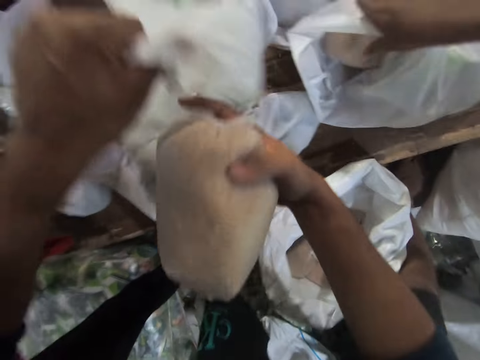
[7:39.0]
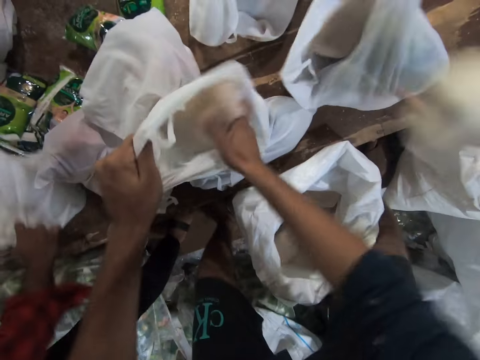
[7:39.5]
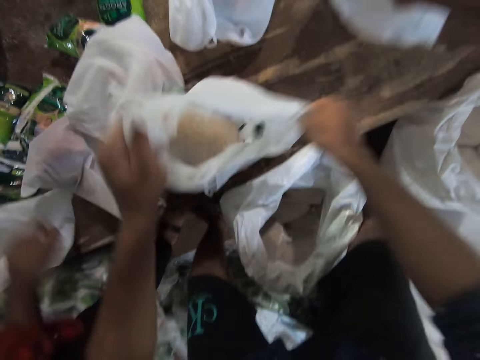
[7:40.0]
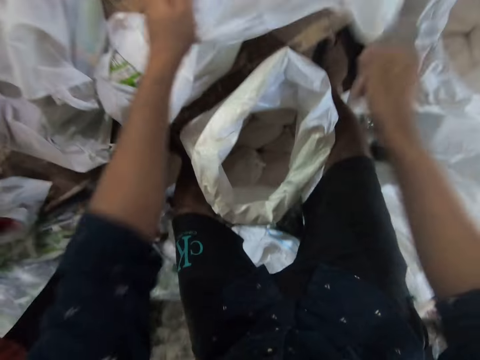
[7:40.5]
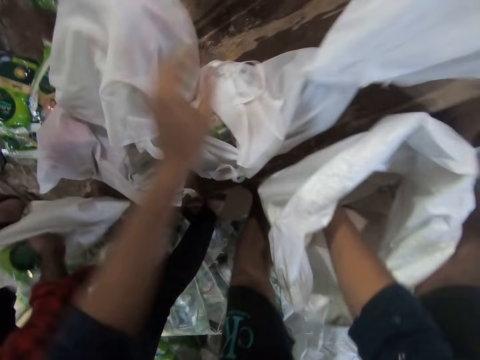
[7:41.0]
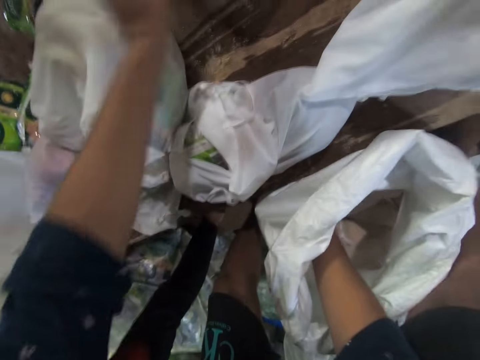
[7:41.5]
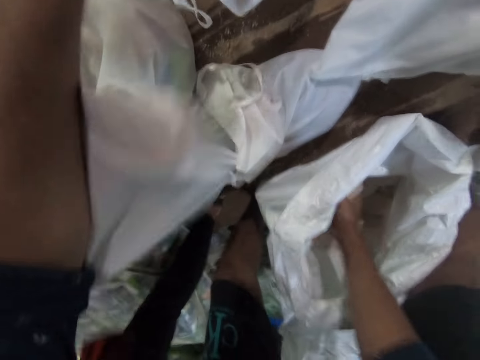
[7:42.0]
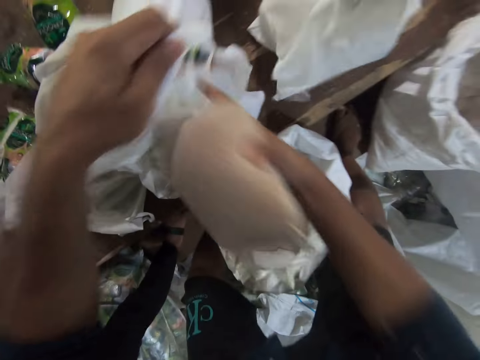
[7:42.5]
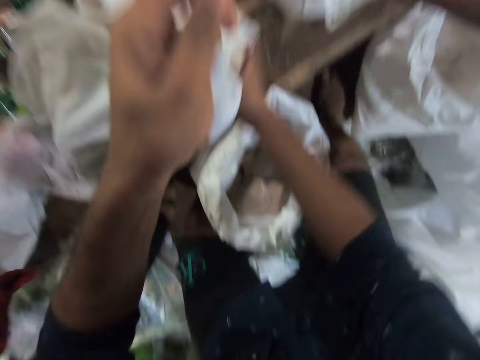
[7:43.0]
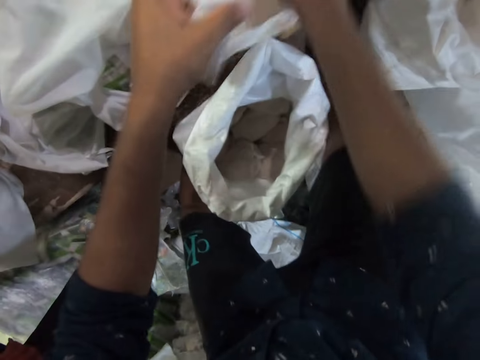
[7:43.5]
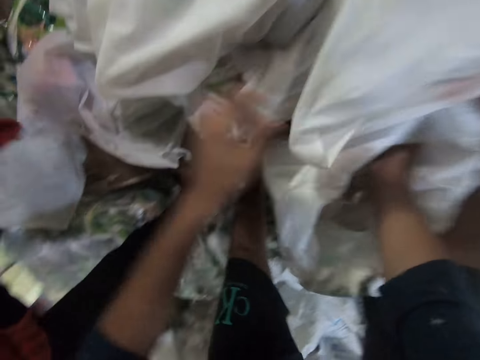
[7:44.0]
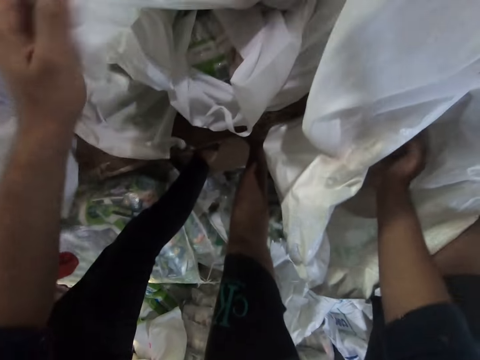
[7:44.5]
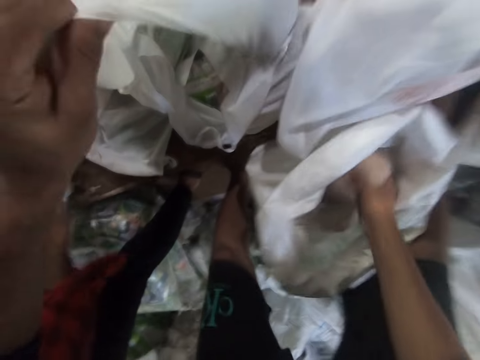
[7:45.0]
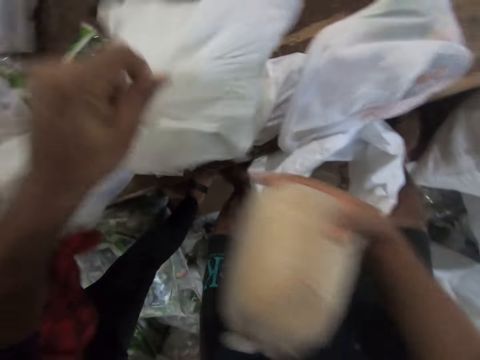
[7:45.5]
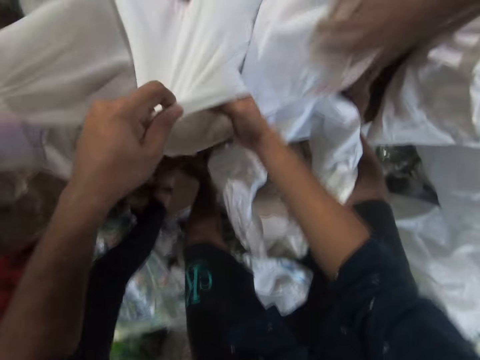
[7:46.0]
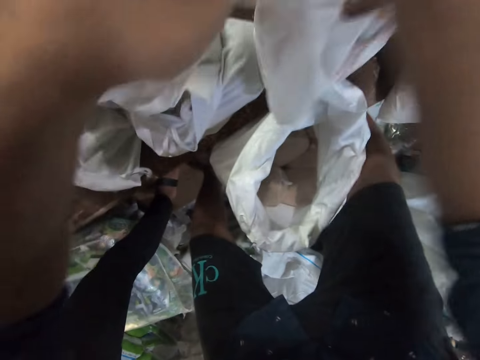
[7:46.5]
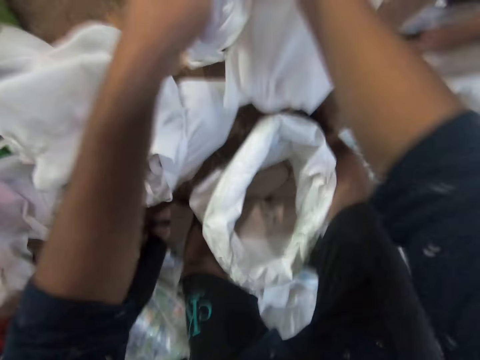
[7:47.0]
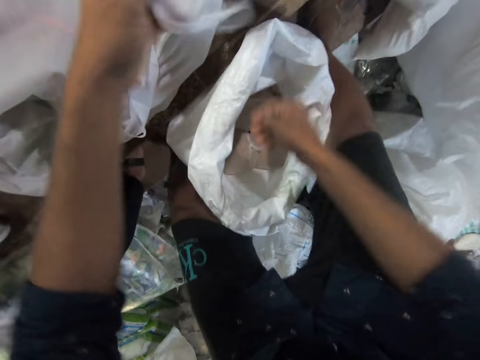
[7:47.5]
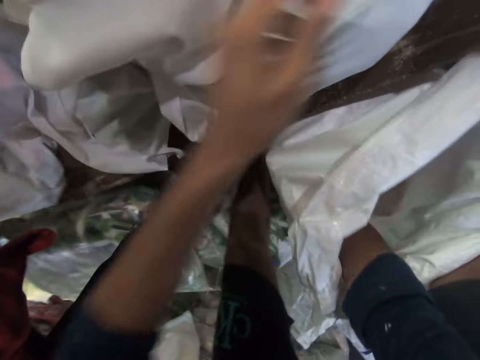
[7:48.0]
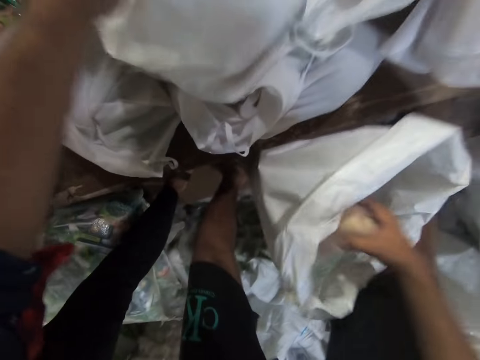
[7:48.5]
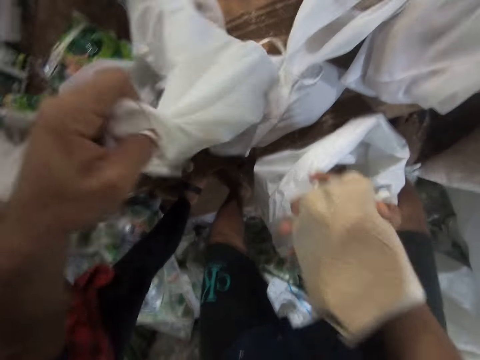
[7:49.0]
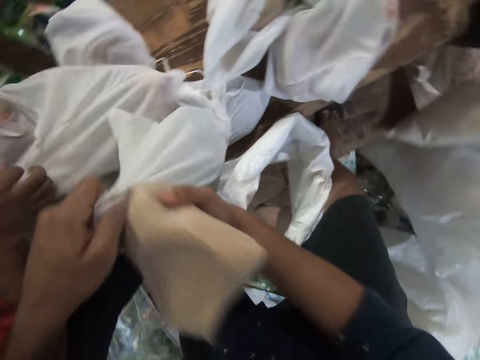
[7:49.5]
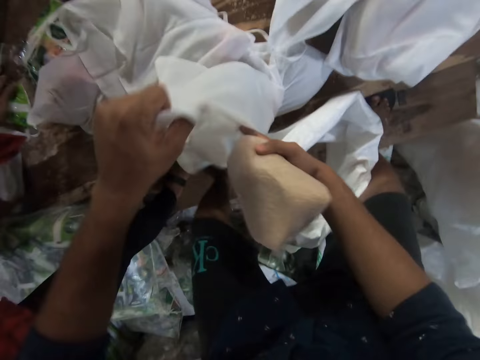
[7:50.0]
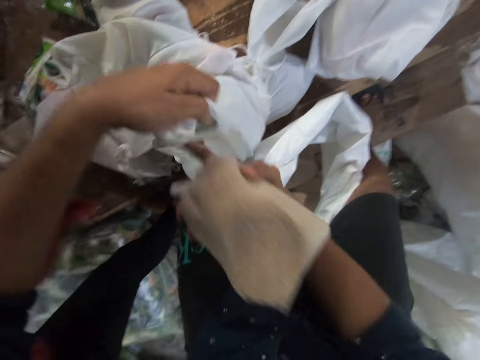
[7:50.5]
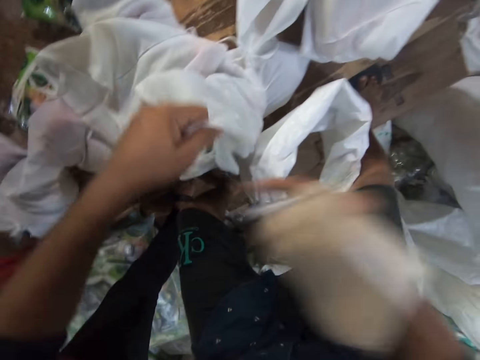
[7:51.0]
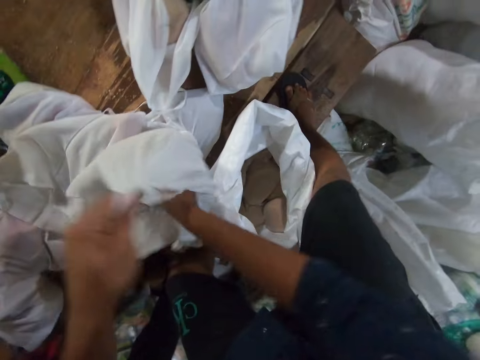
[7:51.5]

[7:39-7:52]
A colleague drops another plastic bag on the table with his right hand. The camera wearer picks another bag of rice from the sack with his right hand and another plastic bag with his left hand. He puts the bag of rice into the plastic bag or paper bag. The colleague picks another plastic bag from the table with his right hand. The camera wearer passes a paper bag to a man. Another colleague puts a bag of flour into another plastic bag on the table with his left hand. The camera wearer picks the plastic bag with both hands and drops the plastic bag on the right side of the table. He puts something in a paper bag. Another man passes a paper to the camera wearer. The first colleague drops another plastic bag on the table with his right hand. The camera wearer picks another bag of rice from the sack with his right hand and another plastic bag with his left hand. The other colleague picks another plastic bag from the table with his left hand. The camera wearer puts the bag of rice into the plastic bag. The other colleague puts another bag of flour into another plastic bag on the table with his left hand. The camera wearer drops the plastic bag on the right side of the table. The other man passes a paper to the camera wearer. The camera wearer picks another bag of rice from the sack with his right hand and another plastic bag with his left hand. The first colleague picks another plastic bag from the table with his right hand and drops another plastic bag on the table with his right hand. The camera wearer puts the bag of rice into the plastic bag. The other colleague picks another plastic bag from the table with his right hand. The camera wearer picks the plastic bag with both hands. He passes a paper bag to the first man. He drops the plastic bag on the table. He picks another bag of rice from the sack with his right hand and another plastic bag with his left hand. The first colleague drops another plastic bag on the table with his right hand. The other man passes a paper to the camera wearer. The camera wearer puts the bag of rice into the plastic bag.

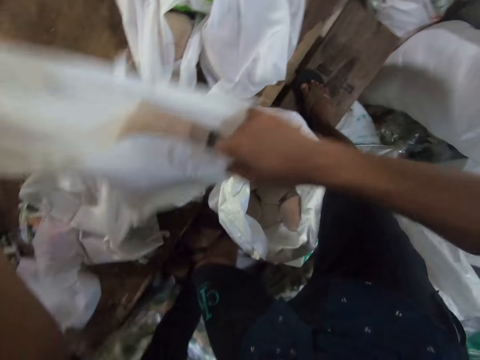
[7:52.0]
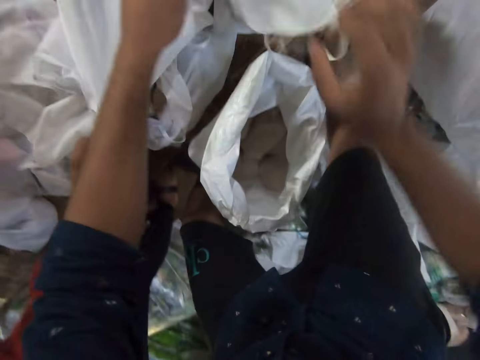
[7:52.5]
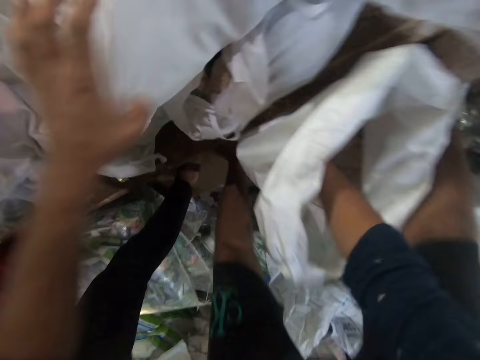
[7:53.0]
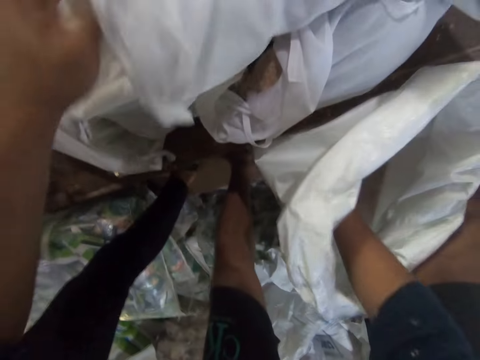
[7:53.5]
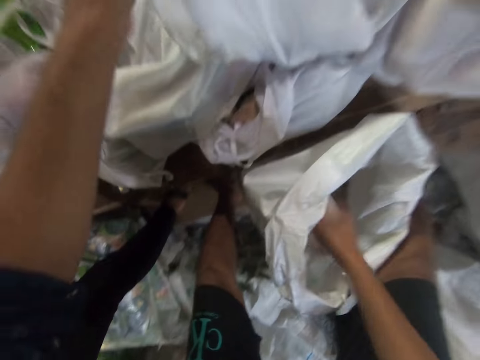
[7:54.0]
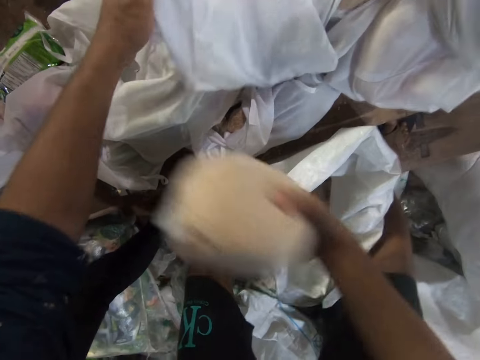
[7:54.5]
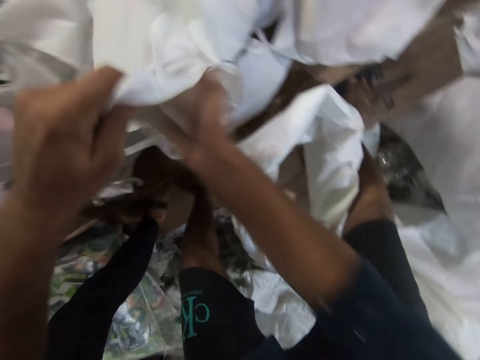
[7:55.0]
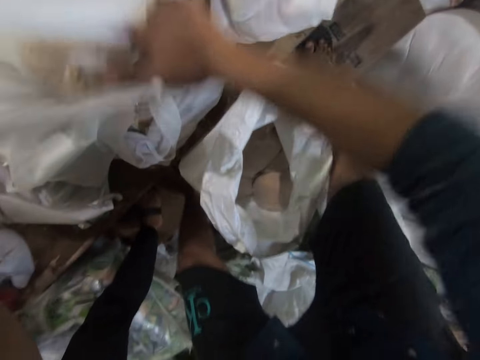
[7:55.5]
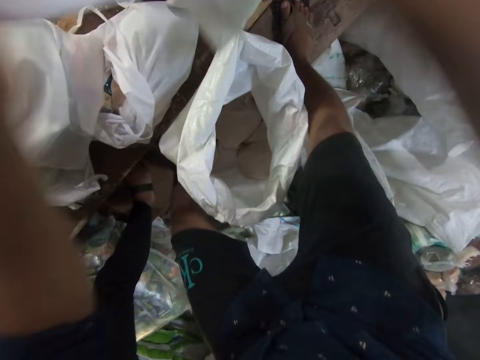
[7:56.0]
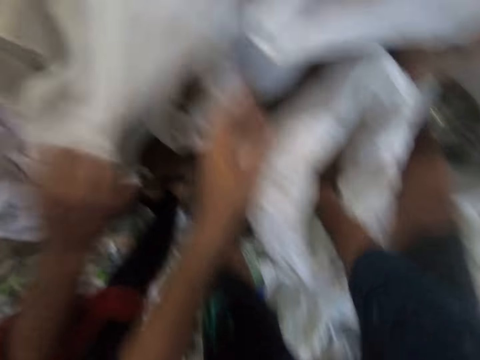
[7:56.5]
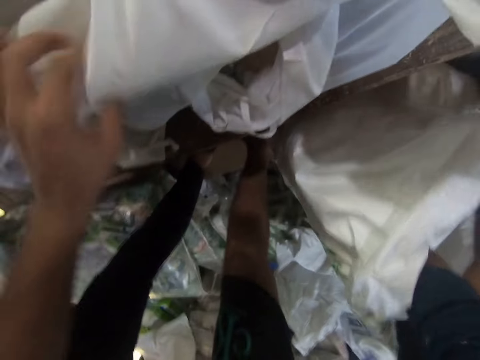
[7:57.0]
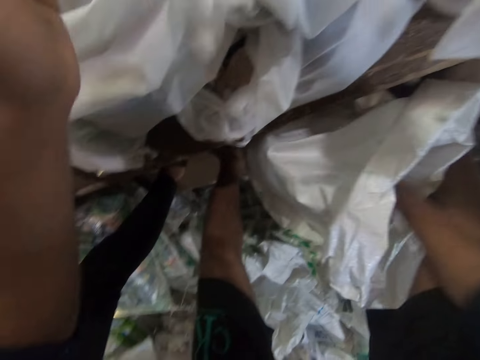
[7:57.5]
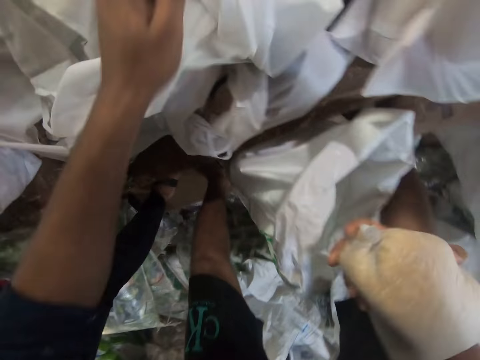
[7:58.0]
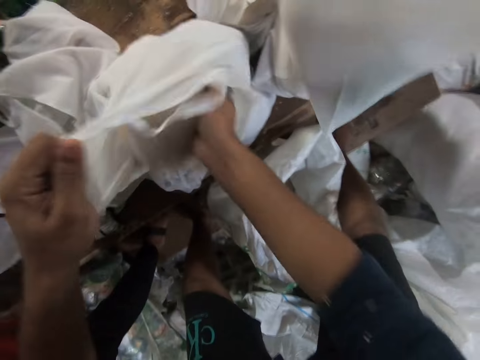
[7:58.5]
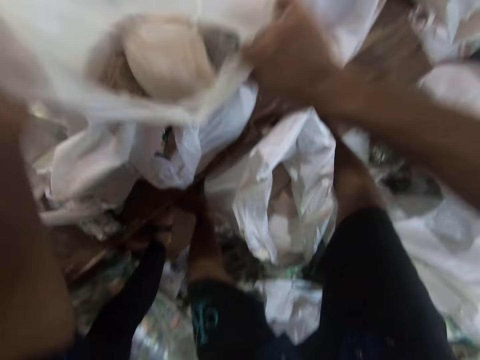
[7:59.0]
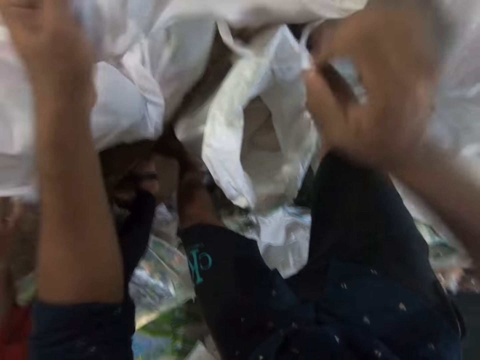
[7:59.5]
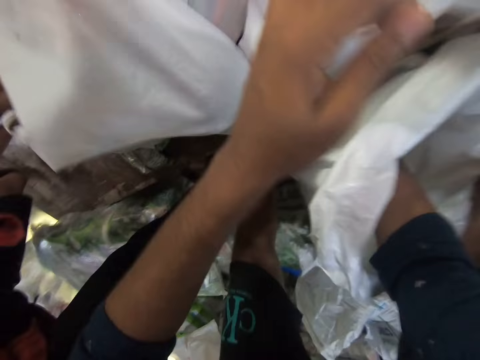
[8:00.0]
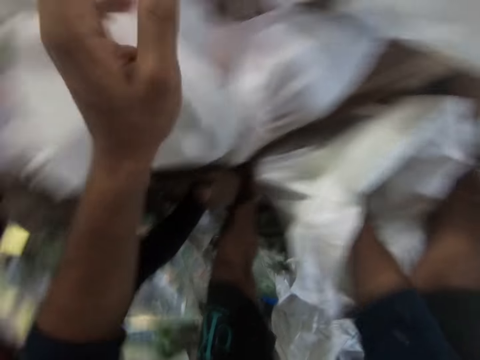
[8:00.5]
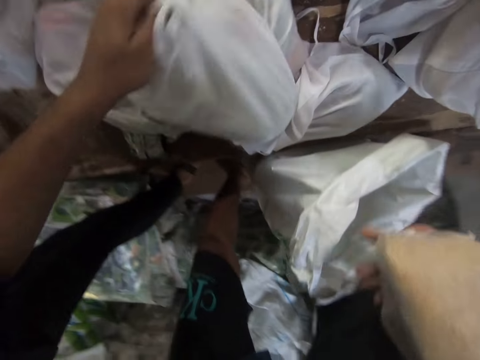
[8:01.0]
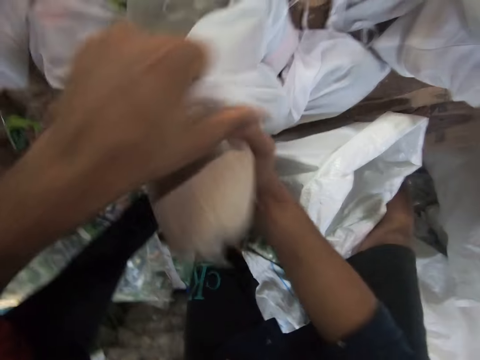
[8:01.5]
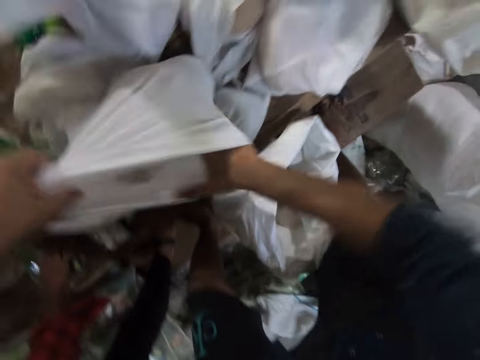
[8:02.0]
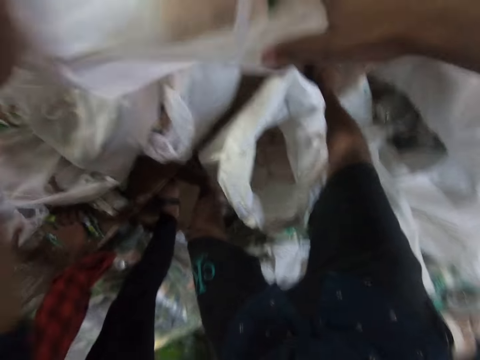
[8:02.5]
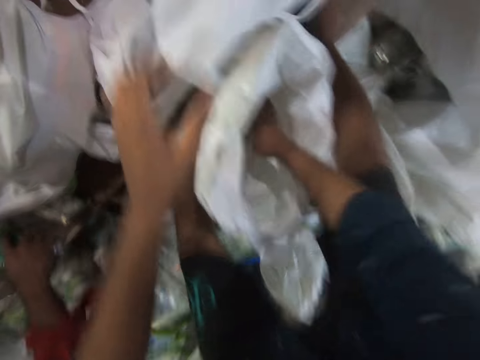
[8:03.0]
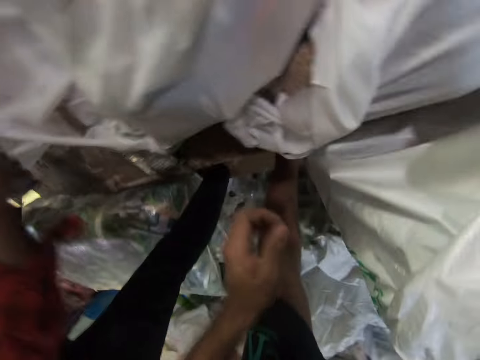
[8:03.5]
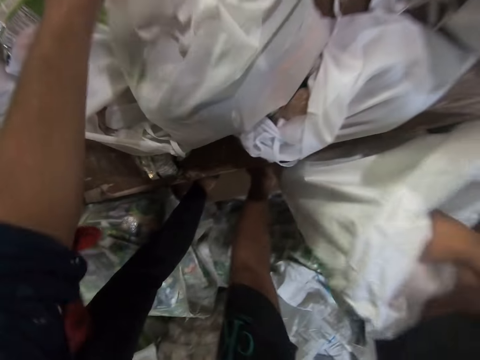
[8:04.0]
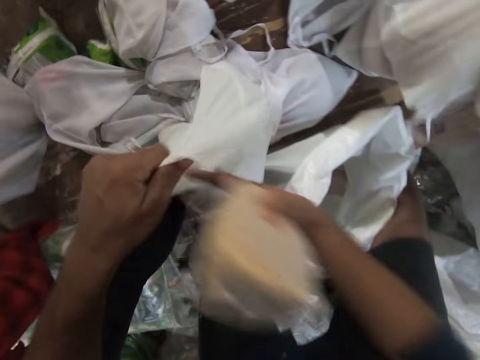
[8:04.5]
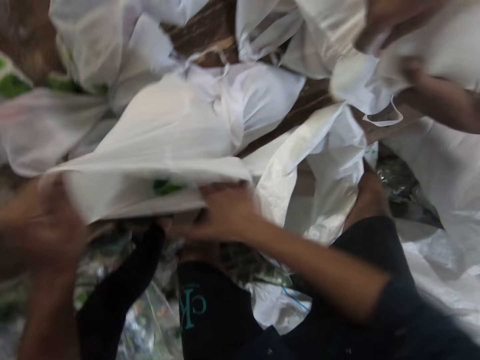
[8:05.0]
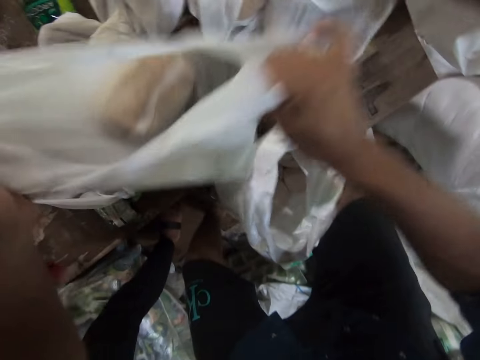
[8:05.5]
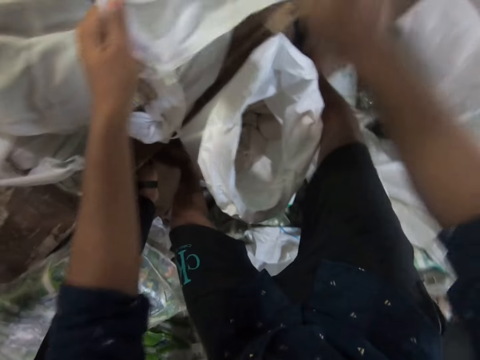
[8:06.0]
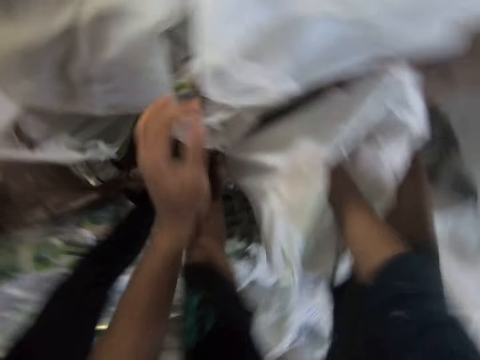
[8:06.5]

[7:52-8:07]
The camera wearer picks the plastic bag with both hands. He passes a paper bag to a man. He drops the plastic bag on the right side of the table. He picks another bag of rice from the sack with his right hand and another plastic bag with his left hand. He puts the bag of rice into the plastic bag or paper bag. He passes a paper bag to the man. He picks the plastic bag with both hands and drops the plastic bag on the right side of the table. A colleague drops another plastic bag on the table with his right hand. Another man passes a paper to the camera wearer. The camera wearer picks another bag of rice from the sack with his right hand and another plastic bag with his left hand. He puts the bag of rice into the plastic bag. Another colleague picks another plastic bag from the table with his right hand. The camera wearer picks the plastic bag with both hands. The first colleague drops another plastic bag on the table with his right hand. The camera wearer drops the plastic bag on the table. He passes a paper bag to the first man. He picks another bag of rice from the sack with his right hand and another plastic bag with his left hand. He puts the bag of rice into the plastic bag. He passes a paper bag to the first man. The first colleague drops another plastic bag on the table with his right hand. The camera wearer picks the plastic bag with both hands and drops the plastic bag on the table. He interacts with the first colleague. He puts something in a paper bag. He passes a paper bag to the first man. He picks another bag of rice from the sack with his right hand and another plastic bag with his left hand. He puts the bag of rice into the plastic bag. The other colleague picks another plastic bag from the table with both hands. The camera wearer picks the plastic bag with both hands. He passes a paper bag to the first man. He drops the plastic bag on the right side of the table.
